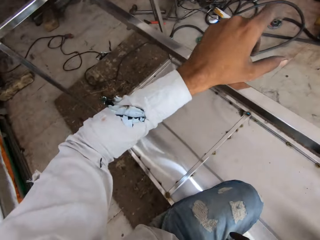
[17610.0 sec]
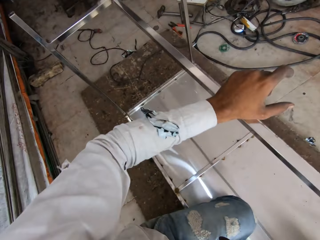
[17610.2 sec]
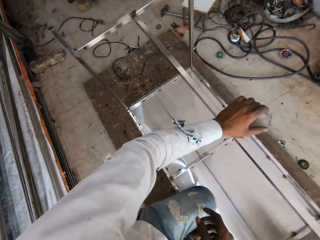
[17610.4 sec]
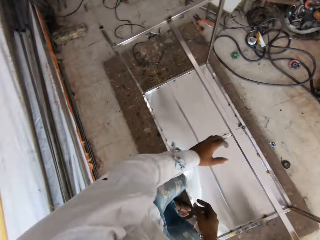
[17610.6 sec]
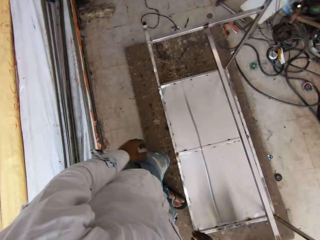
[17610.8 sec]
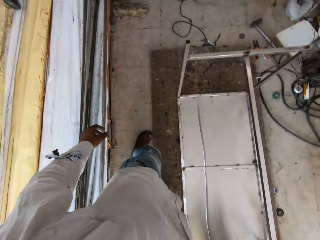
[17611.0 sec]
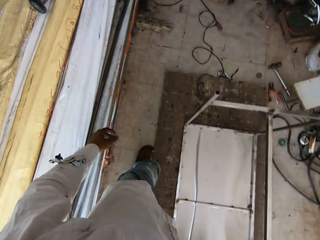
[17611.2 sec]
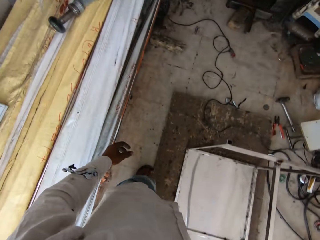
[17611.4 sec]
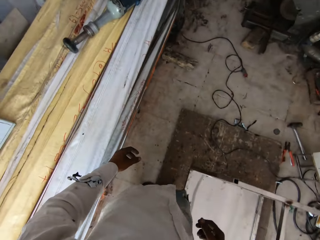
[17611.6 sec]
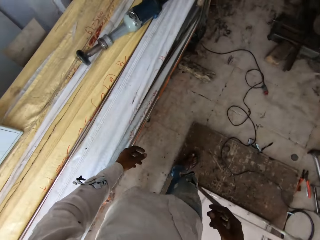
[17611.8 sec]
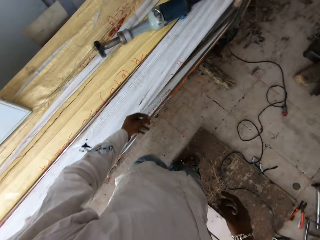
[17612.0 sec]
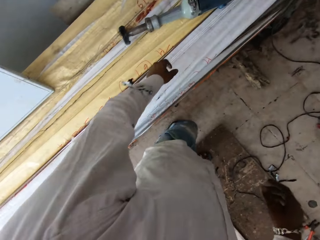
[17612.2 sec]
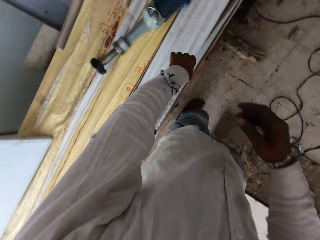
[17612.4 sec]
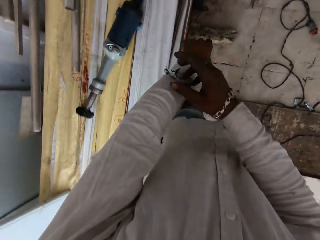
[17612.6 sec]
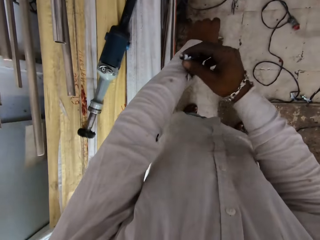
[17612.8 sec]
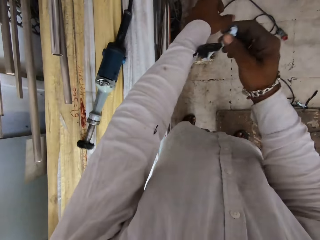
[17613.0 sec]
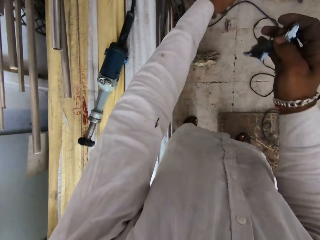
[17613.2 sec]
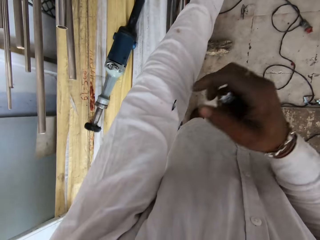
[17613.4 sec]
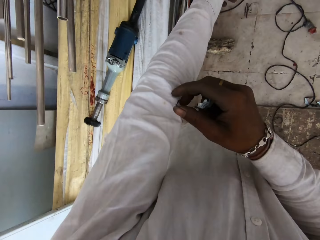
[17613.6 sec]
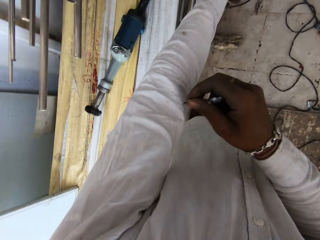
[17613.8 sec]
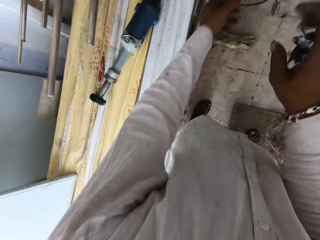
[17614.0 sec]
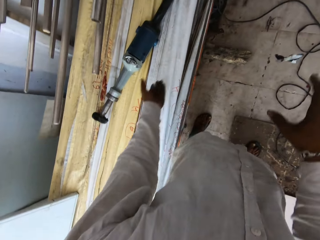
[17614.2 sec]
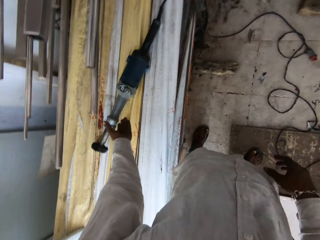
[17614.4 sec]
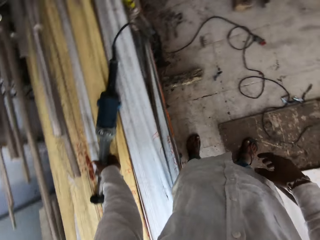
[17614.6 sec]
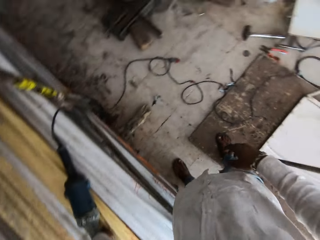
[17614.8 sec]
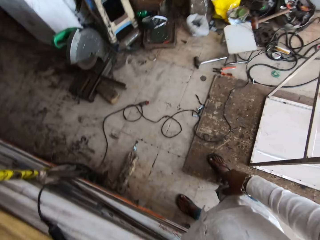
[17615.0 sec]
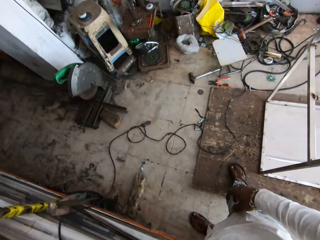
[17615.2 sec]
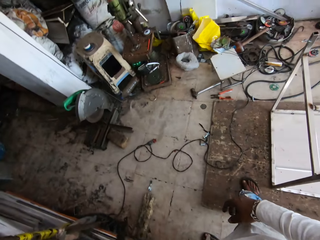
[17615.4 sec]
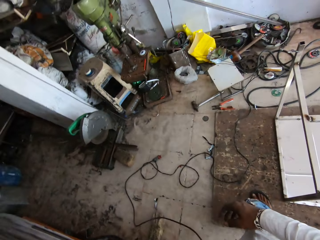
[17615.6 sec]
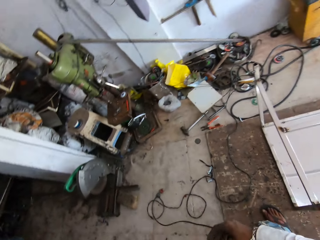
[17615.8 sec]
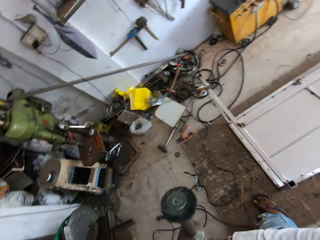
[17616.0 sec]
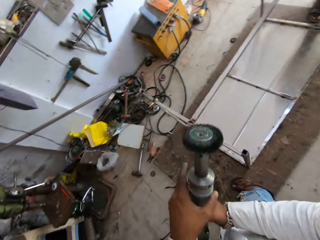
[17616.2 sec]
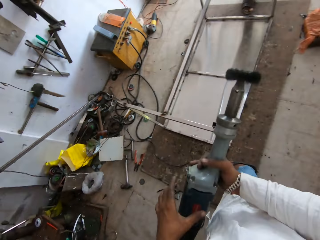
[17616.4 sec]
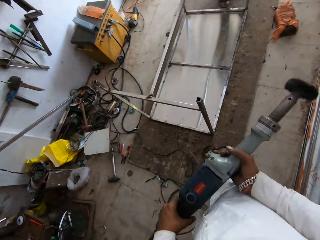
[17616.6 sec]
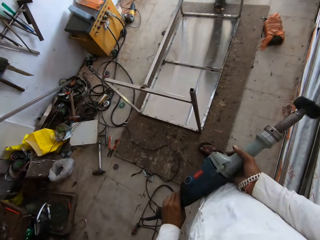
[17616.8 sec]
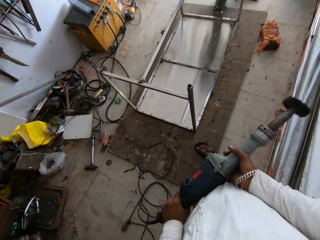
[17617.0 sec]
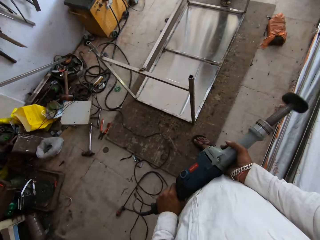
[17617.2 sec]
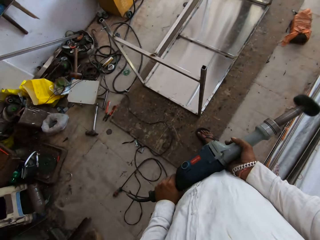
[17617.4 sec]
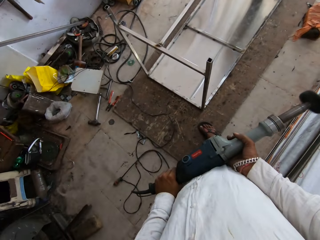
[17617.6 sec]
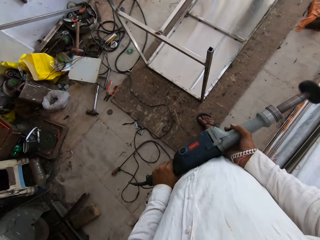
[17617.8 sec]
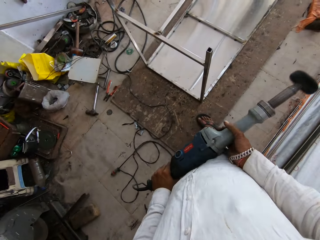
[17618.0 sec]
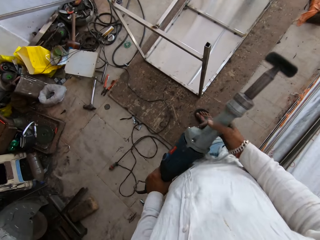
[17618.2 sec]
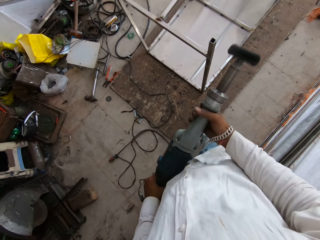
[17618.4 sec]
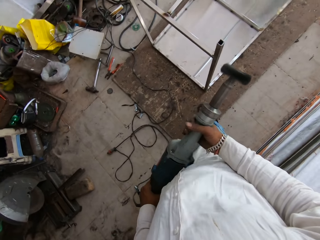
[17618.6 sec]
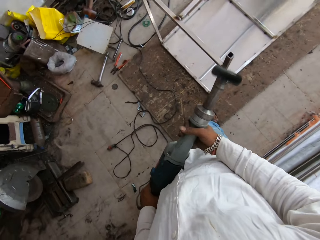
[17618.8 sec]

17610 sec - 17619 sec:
The camera wearer stands. They walk in the workshop. They unstick papers on a shirt. They take something. They take something again. They throw the papers on the floor. They pick up an electric polisher. They turn around. They pass the electric polisher to the right hand. They hold the electric polisher with both hands. They turn on the electric polisher.

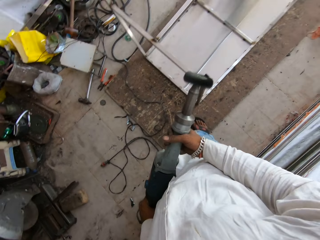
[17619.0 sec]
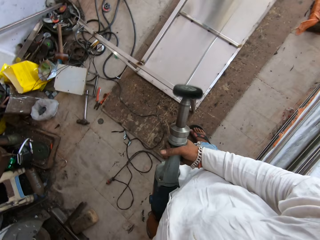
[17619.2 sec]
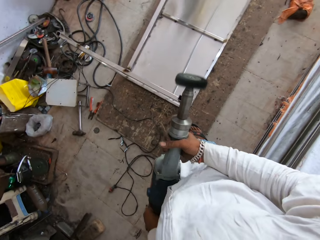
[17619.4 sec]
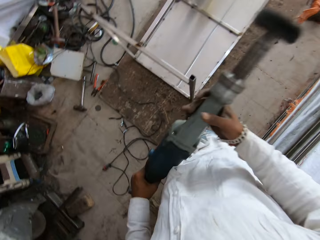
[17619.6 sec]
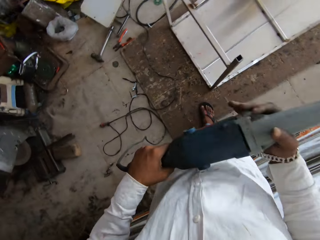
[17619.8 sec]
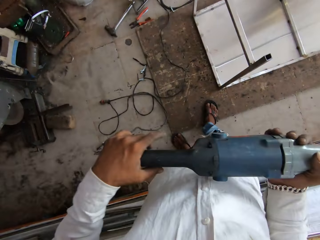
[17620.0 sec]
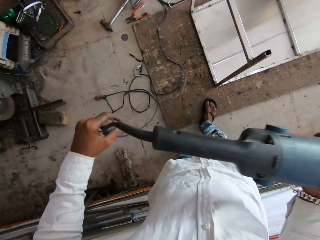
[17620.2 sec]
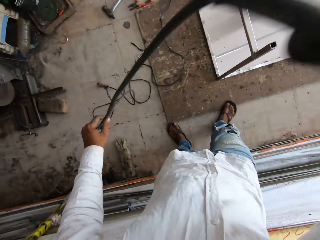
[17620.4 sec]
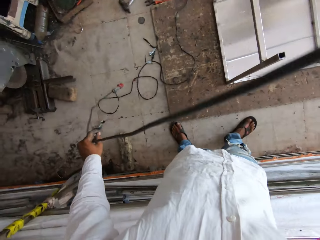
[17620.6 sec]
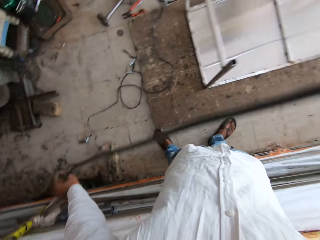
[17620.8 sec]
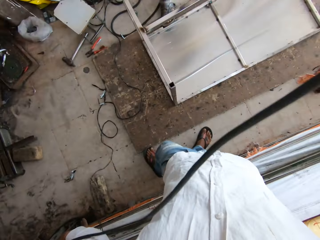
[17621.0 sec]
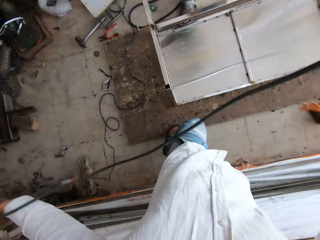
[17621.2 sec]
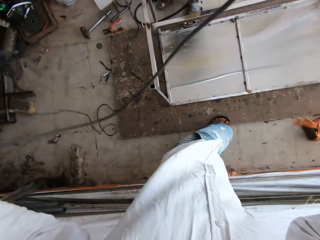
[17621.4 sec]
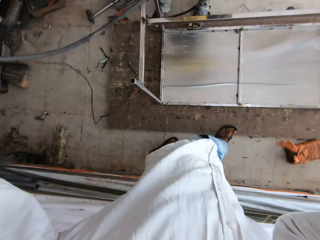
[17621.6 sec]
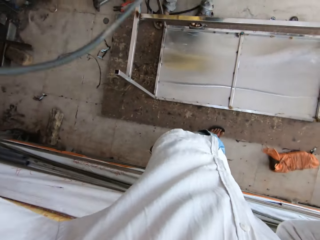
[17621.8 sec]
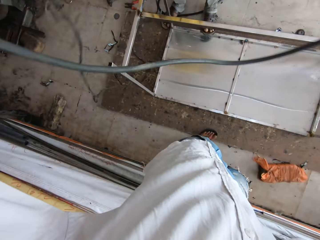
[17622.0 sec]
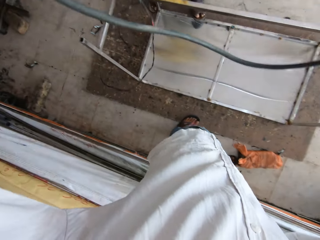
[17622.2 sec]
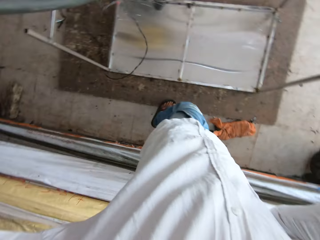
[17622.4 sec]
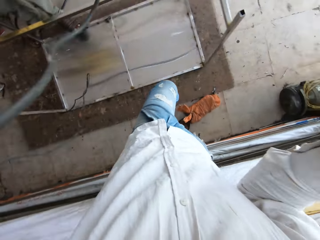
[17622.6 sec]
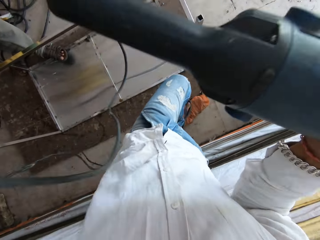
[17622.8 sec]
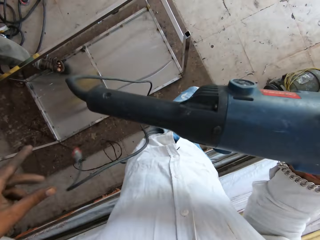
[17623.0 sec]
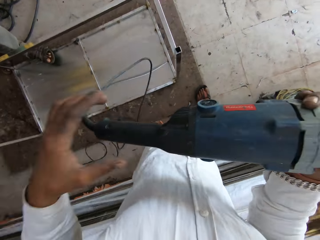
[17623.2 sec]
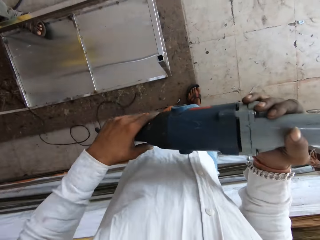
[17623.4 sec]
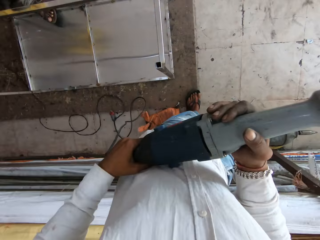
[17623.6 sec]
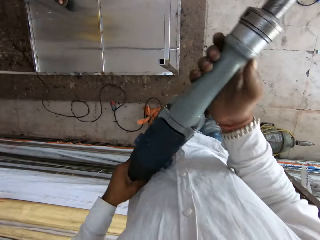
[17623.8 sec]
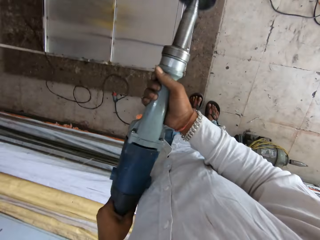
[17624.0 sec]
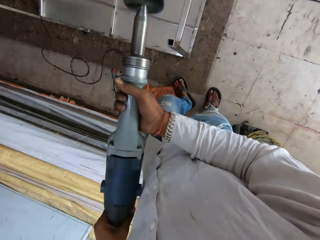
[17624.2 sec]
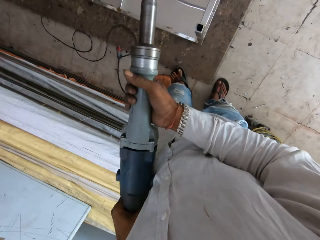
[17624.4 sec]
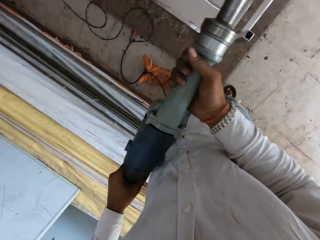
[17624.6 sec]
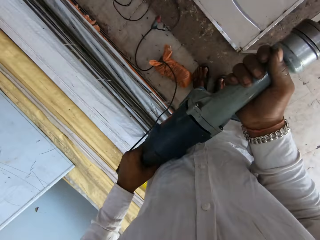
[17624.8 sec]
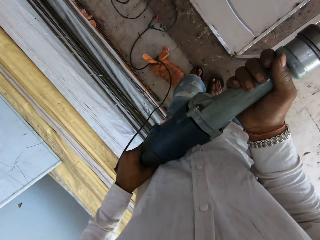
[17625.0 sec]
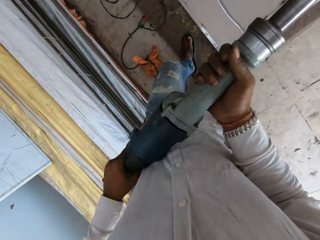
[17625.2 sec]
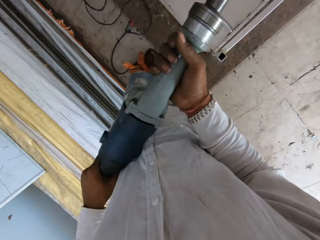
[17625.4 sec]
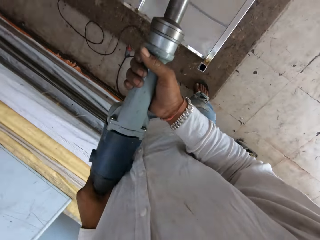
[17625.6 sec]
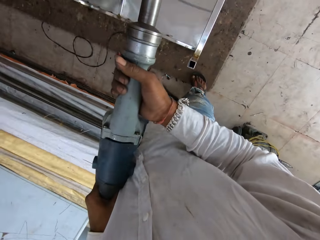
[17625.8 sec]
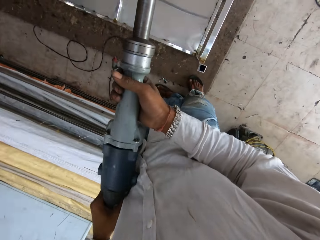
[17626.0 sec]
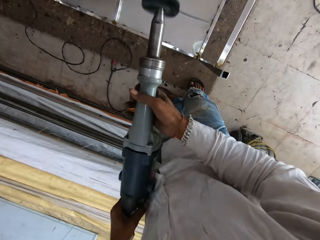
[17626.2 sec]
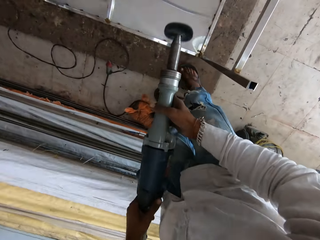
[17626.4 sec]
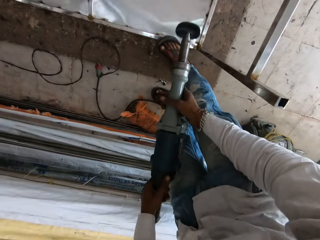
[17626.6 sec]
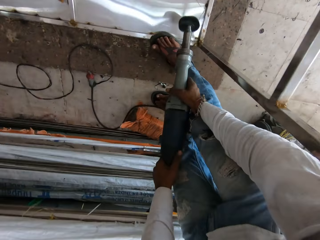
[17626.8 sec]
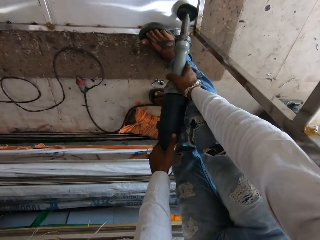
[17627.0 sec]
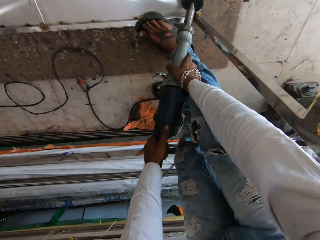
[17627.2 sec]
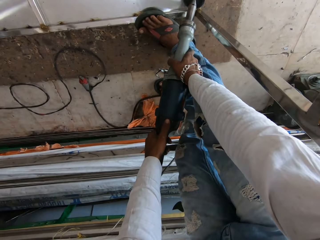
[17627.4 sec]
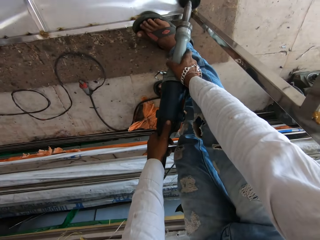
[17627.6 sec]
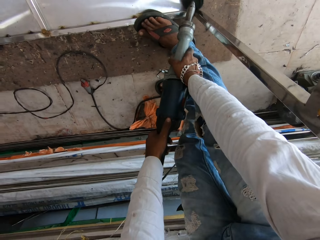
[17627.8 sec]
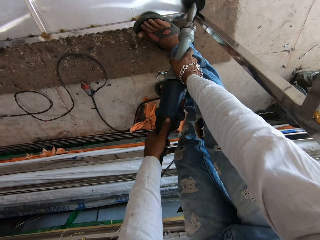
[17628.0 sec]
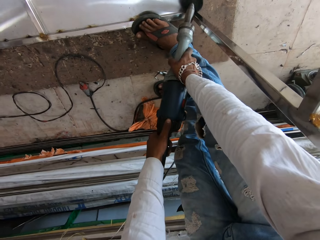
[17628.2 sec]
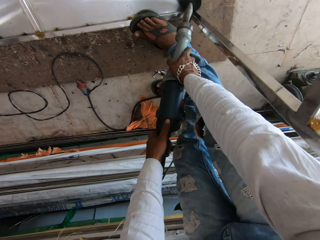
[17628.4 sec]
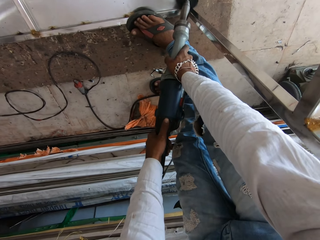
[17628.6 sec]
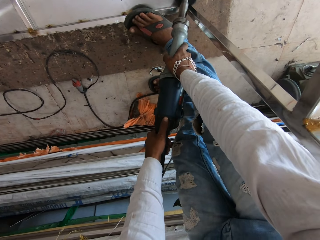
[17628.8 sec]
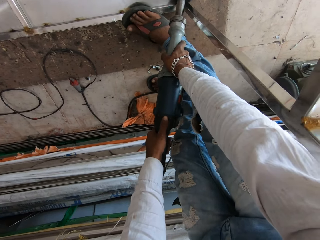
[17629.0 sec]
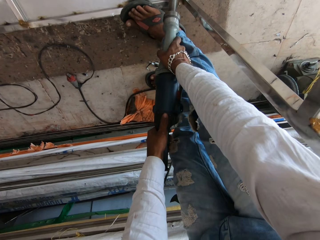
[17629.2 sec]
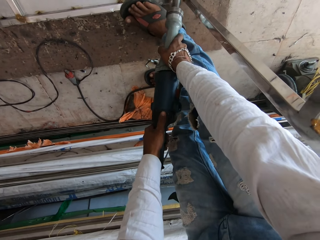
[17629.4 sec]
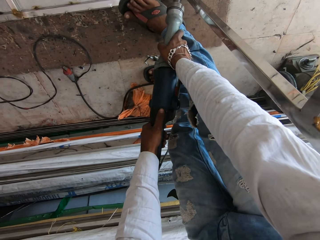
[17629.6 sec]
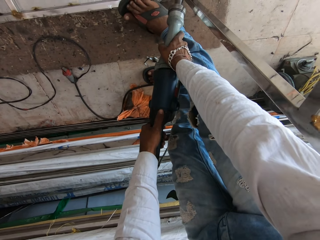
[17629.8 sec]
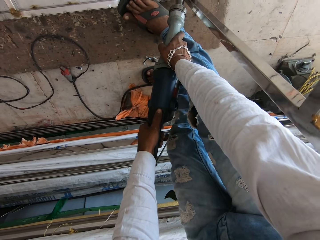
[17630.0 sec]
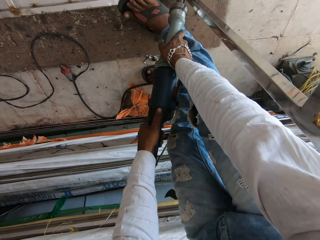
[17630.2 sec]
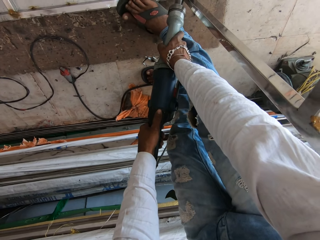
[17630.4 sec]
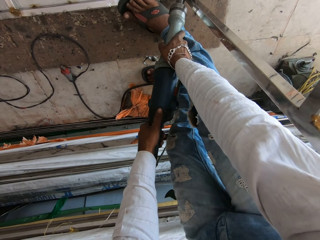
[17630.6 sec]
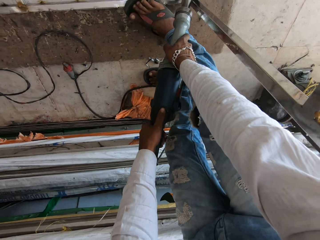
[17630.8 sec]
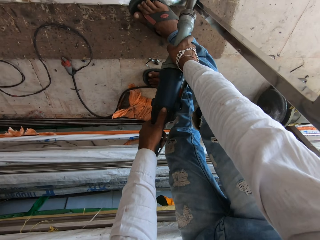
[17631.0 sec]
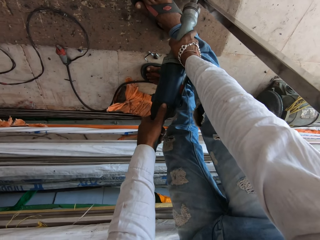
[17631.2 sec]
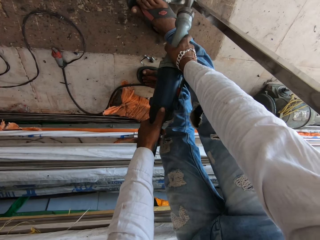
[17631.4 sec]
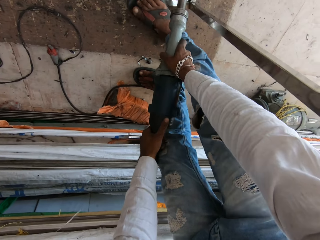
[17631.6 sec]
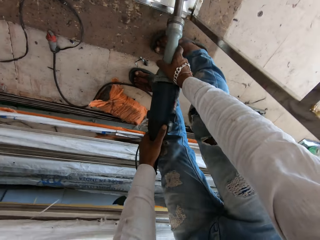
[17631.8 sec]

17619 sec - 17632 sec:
The camera wearer lifts an electric polisher. They pull a cable and hold the cable. They walk near a metal structure. They move around. They hold the electric polisher with both hands. They turn on the electric polisher. They move legs. They move around. They polish the metal structure.
